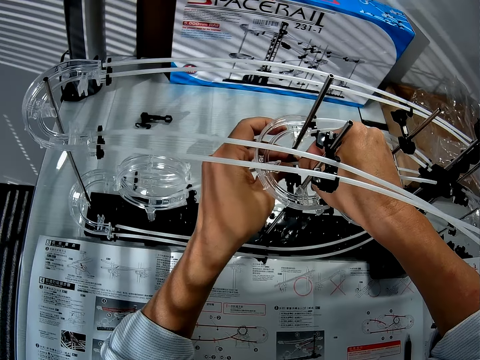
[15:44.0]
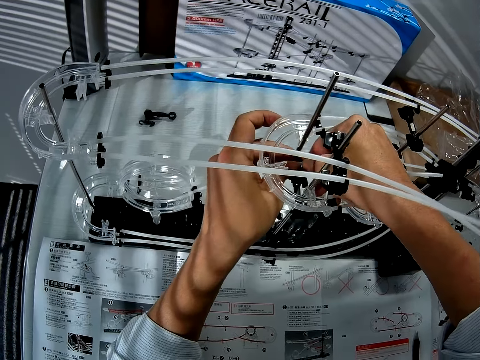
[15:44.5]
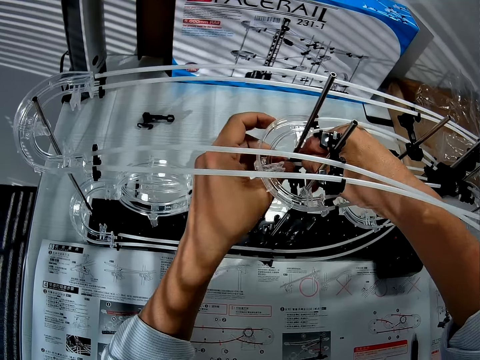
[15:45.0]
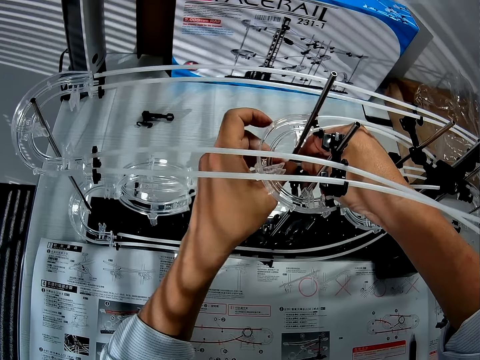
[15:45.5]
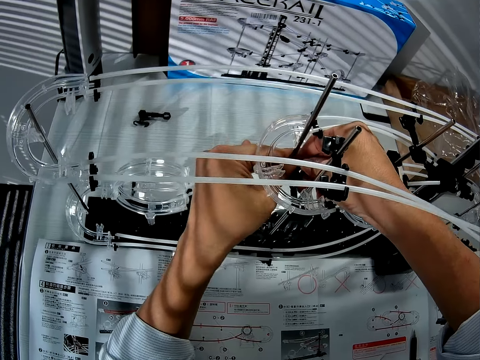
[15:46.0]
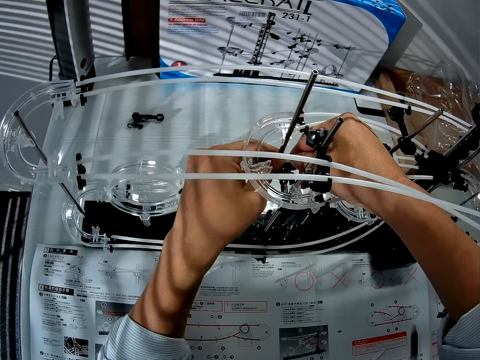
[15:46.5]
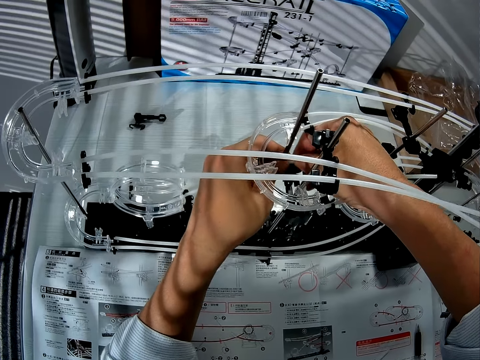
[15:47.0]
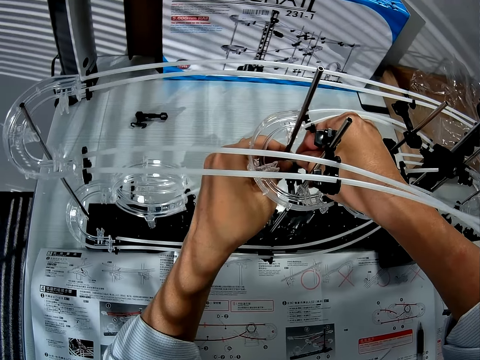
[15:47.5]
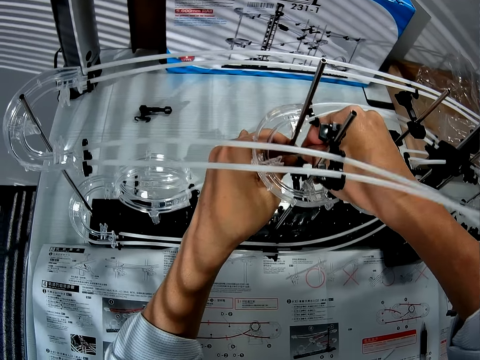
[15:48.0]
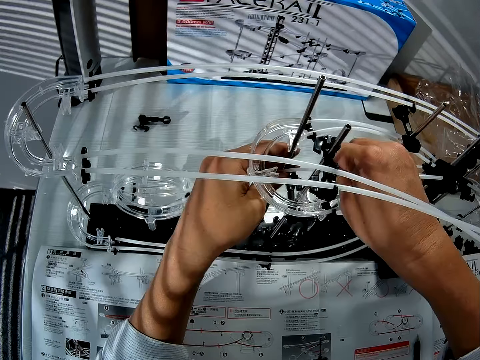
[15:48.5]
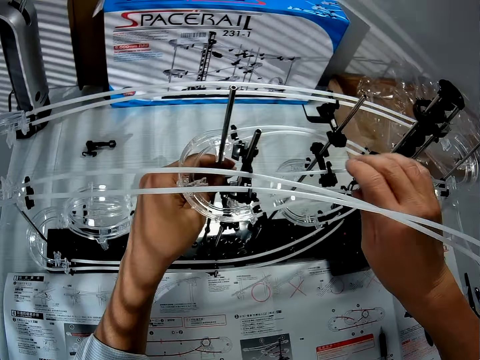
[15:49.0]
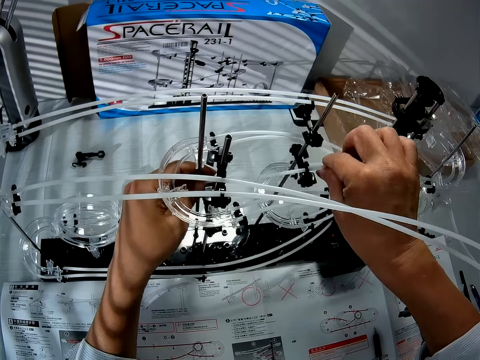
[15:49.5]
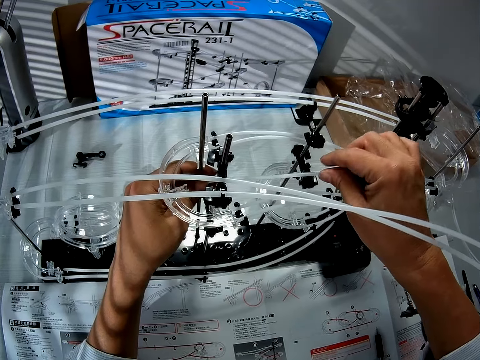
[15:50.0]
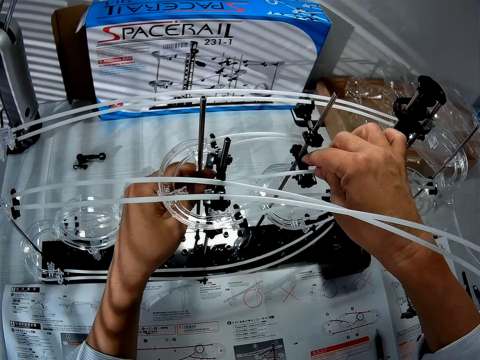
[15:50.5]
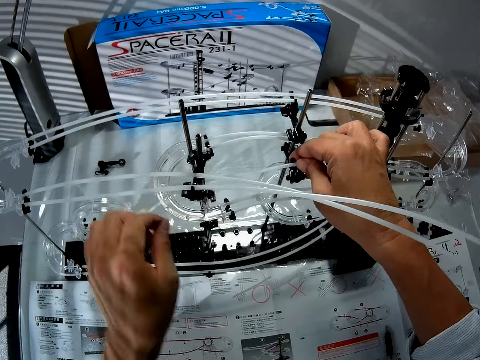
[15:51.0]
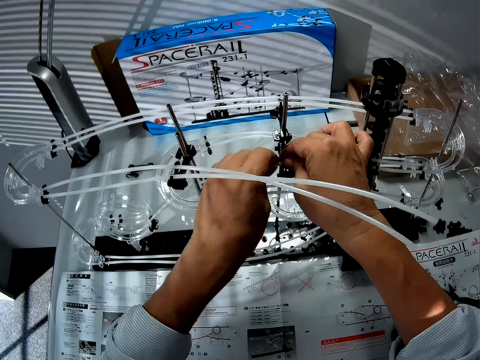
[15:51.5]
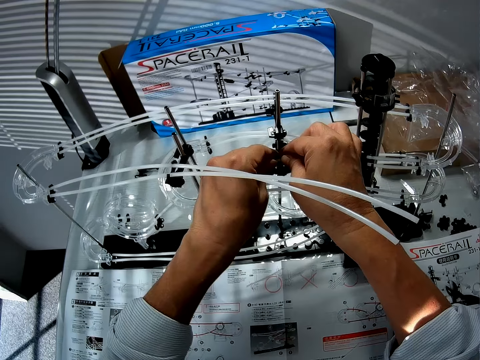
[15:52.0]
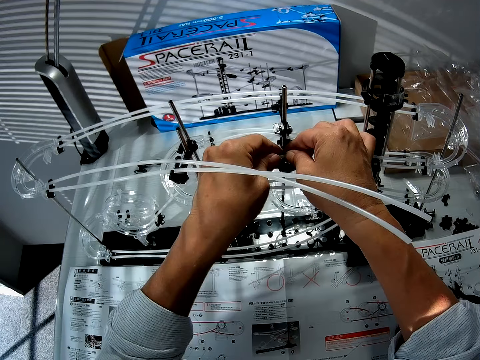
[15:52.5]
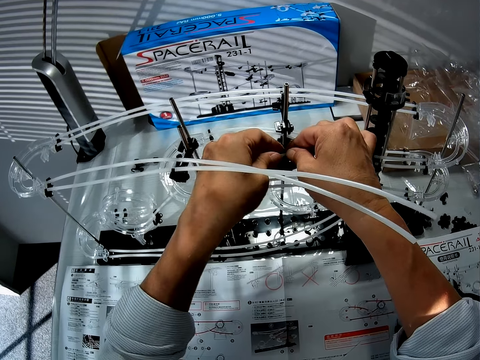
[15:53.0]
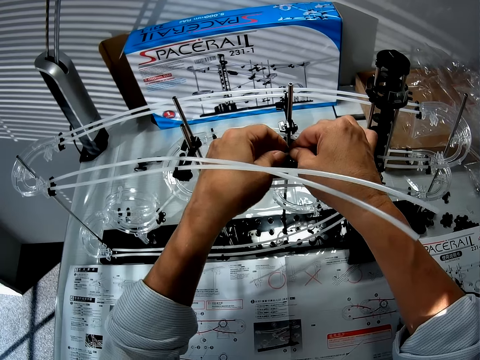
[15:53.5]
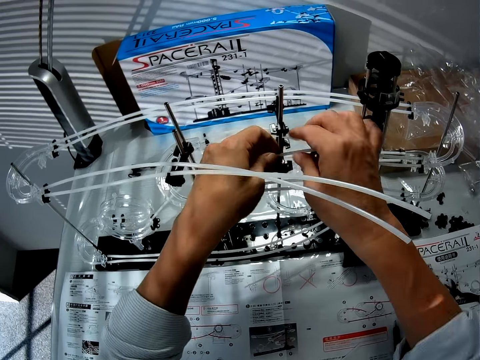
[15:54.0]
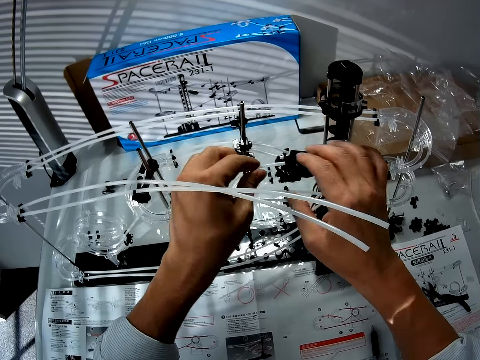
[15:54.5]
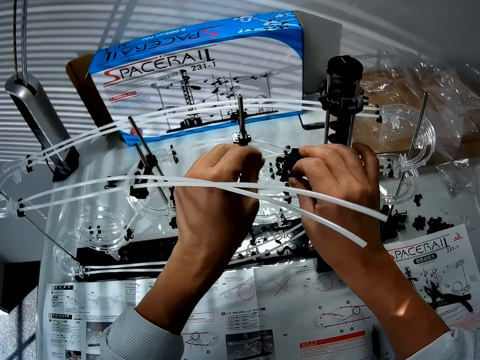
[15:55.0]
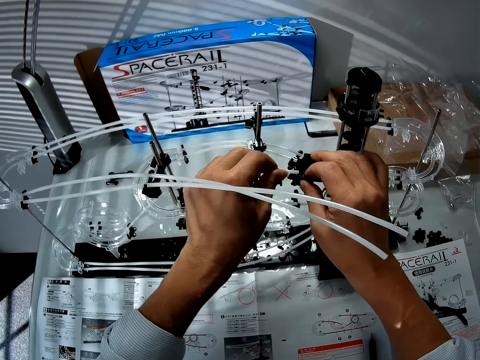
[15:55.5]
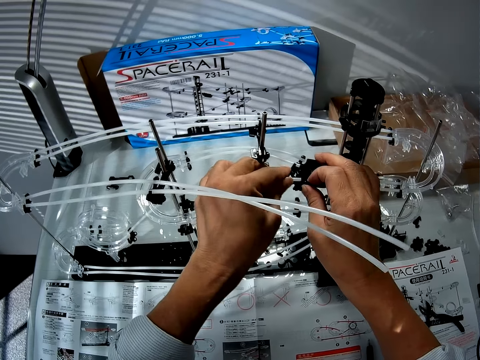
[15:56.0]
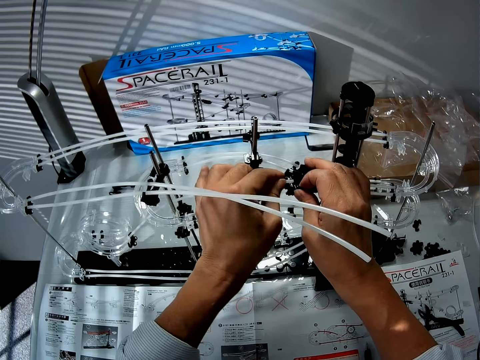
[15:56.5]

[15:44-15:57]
The camera wearer moves a rail on a shaft stand with a hand. They adjust the rail on the shaft stand with a hand.

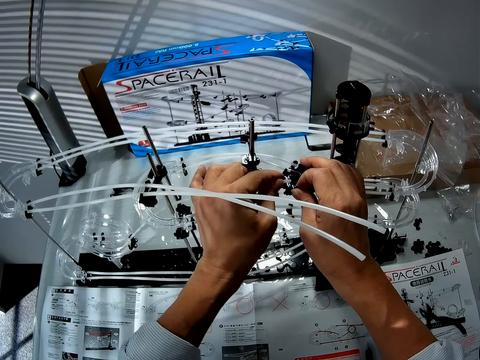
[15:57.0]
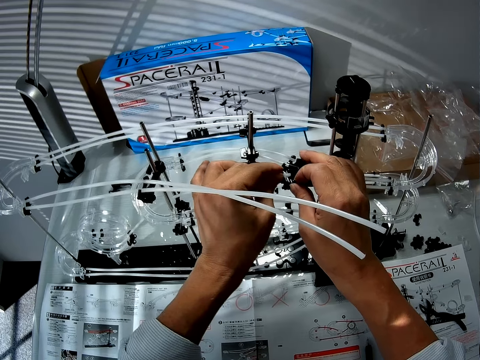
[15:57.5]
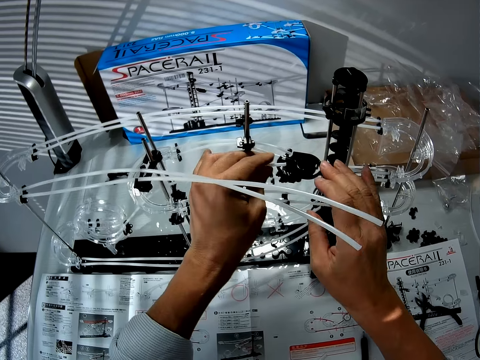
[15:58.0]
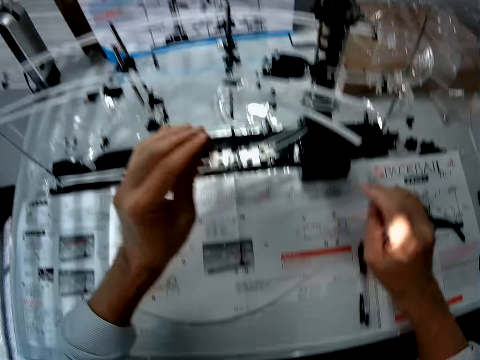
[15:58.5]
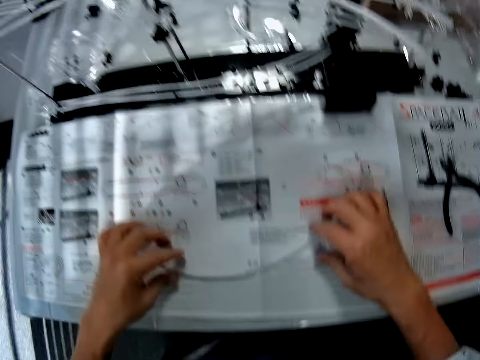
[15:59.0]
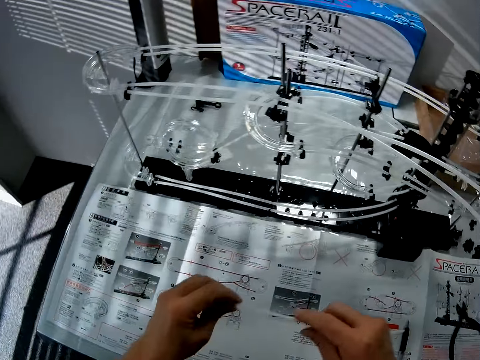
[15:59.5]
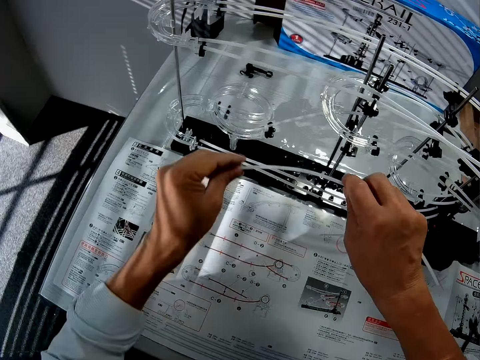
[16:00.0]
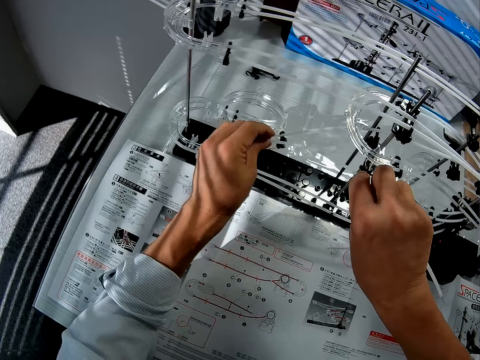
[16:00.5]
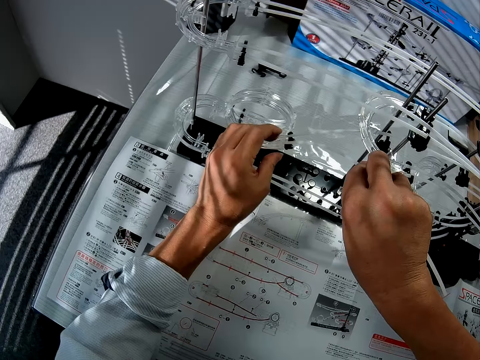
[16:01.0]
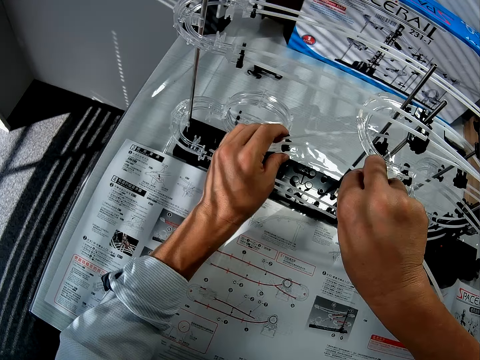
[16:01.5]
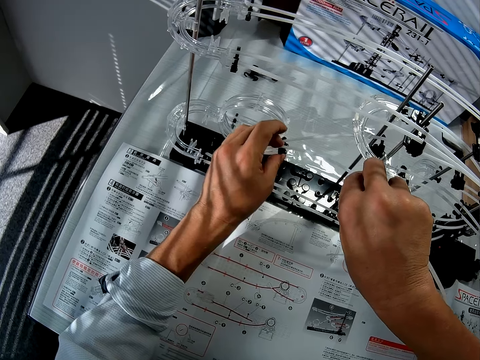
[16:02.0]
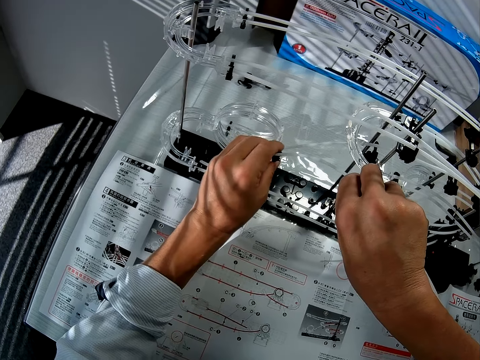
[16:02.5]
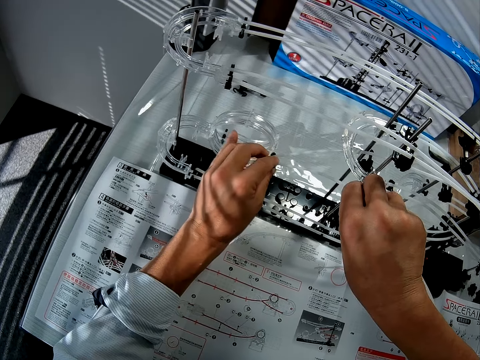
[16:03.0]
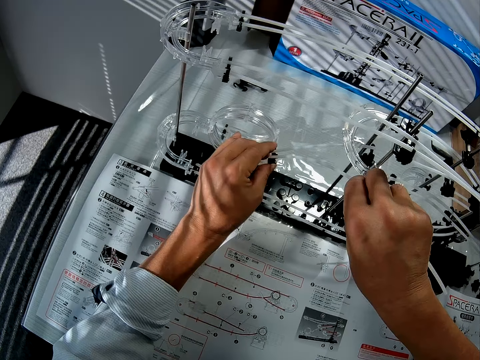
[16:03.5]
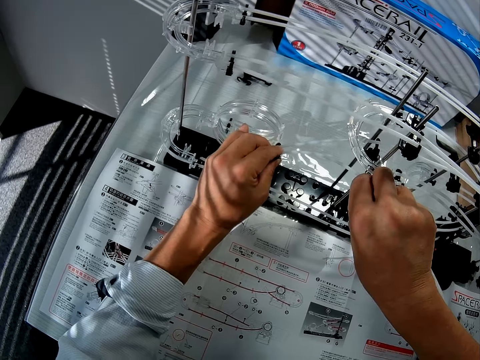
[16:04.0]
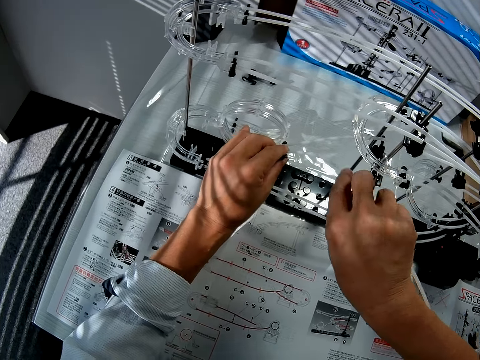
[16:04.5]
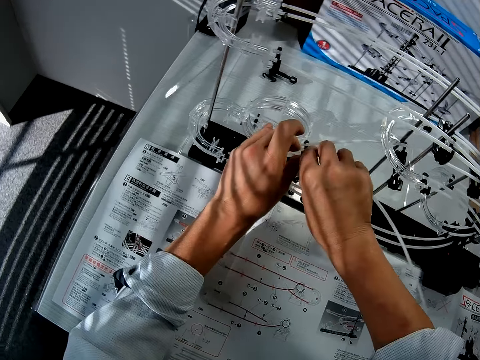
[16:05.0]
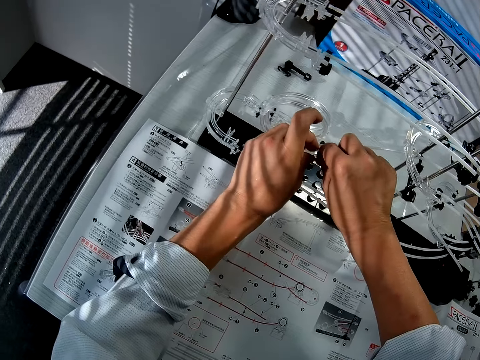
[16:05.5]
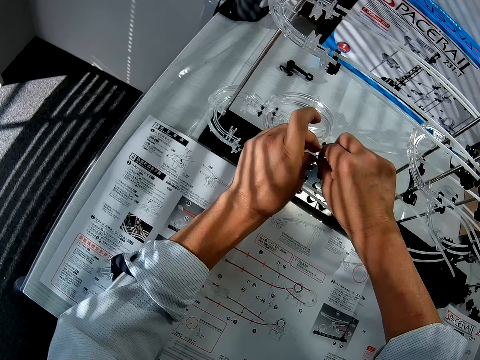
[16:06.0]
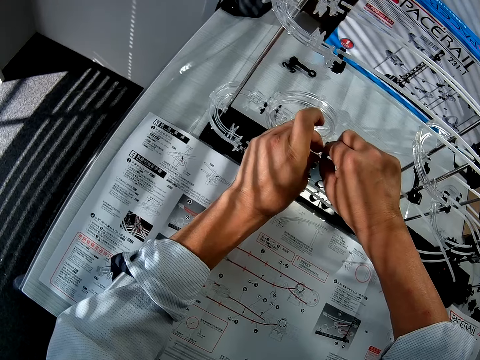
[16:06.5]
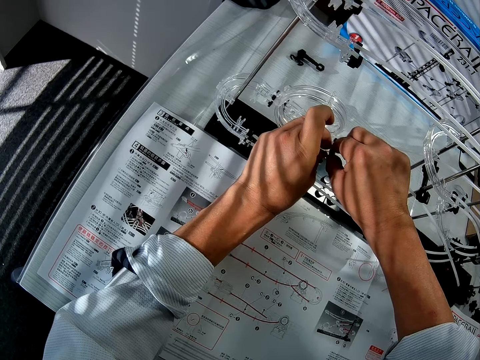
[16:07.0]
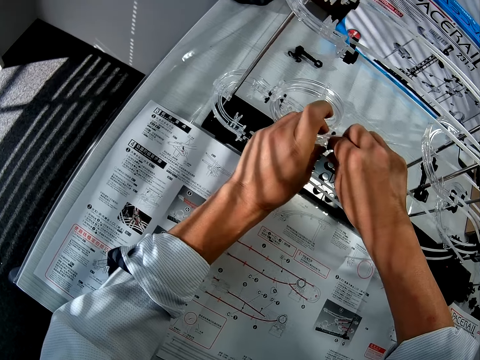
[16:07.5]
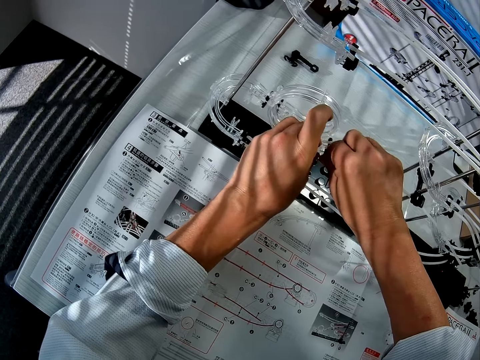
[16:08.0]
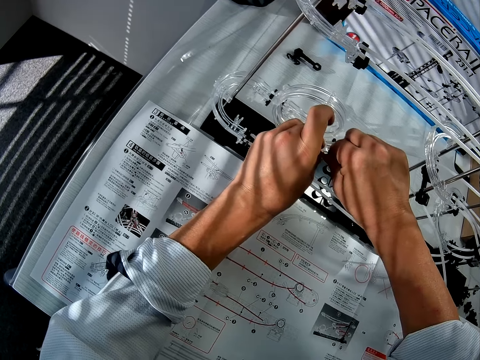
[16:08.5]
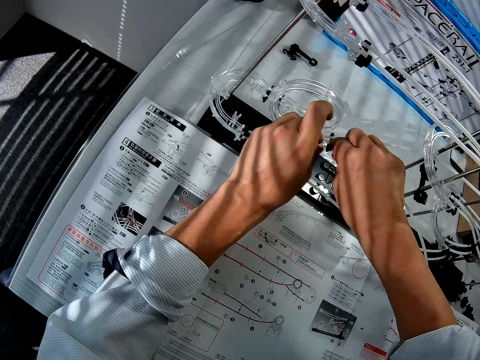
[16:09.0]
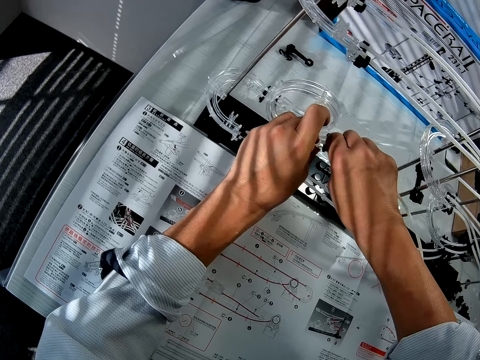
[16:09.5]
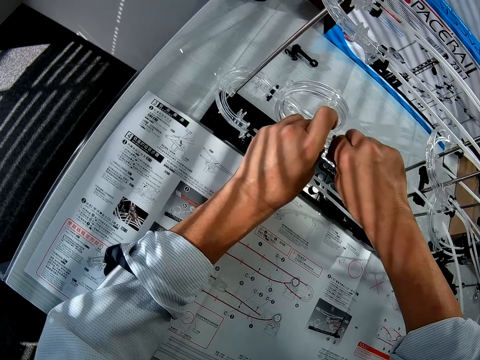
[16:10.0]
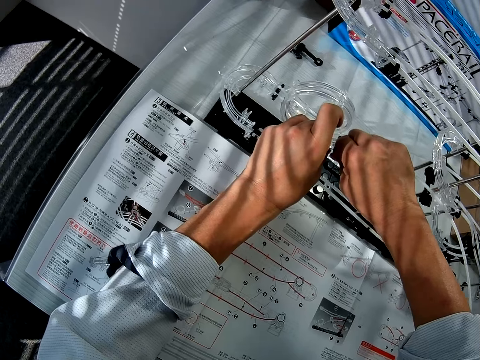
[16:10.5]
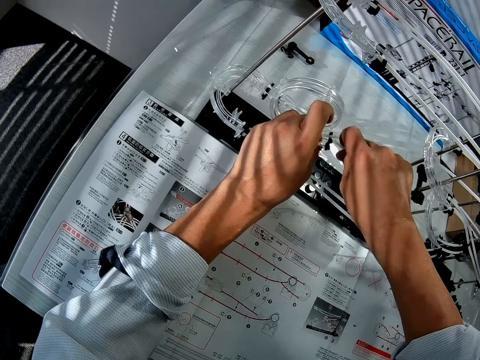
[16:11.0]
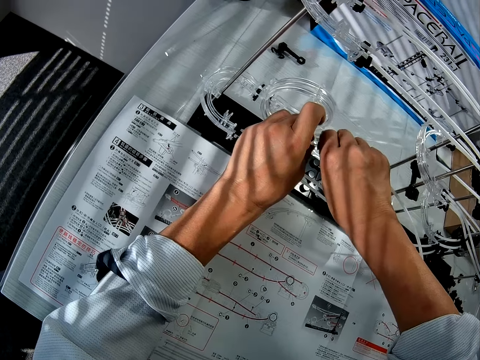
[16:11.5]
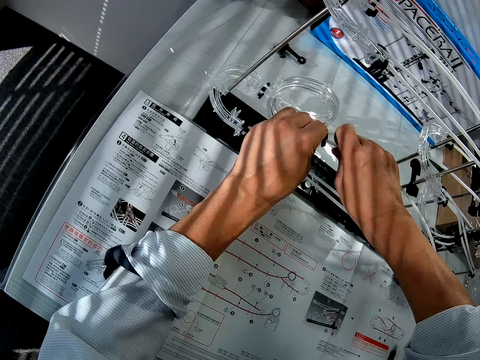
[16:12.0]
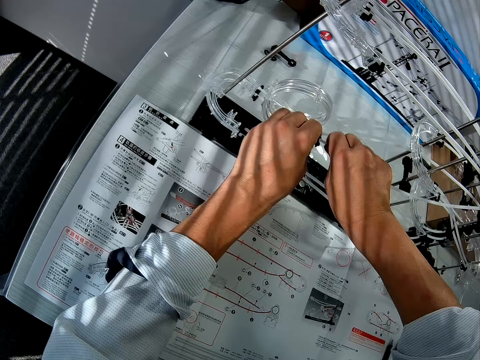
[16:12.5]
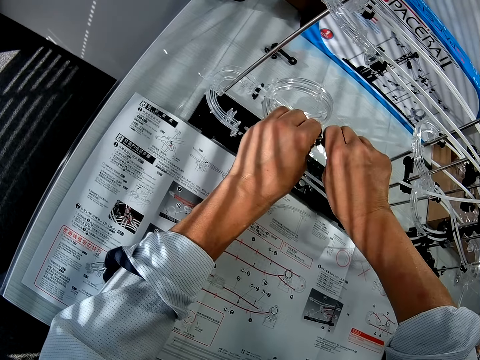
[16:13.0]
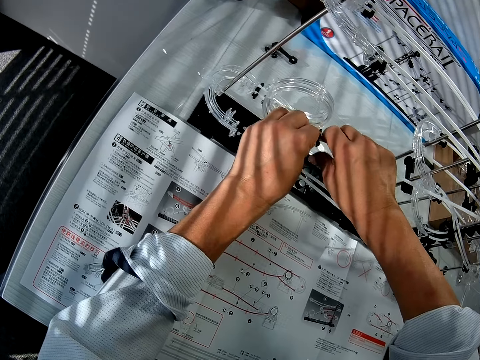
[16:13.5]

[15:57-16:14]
The camera wearer picks up a rail or pipe from a piece of paper on a table. They adjust the rail on a shaft stand on a space rail model. They fix the pipe into the space rail. They insert the rail on a loop on the space rail model.
